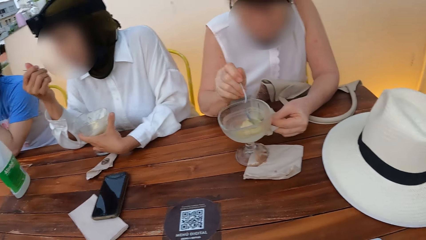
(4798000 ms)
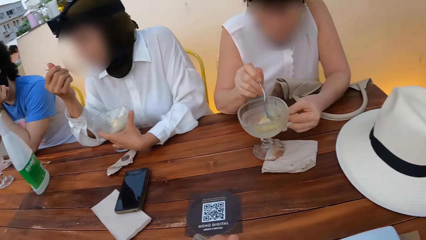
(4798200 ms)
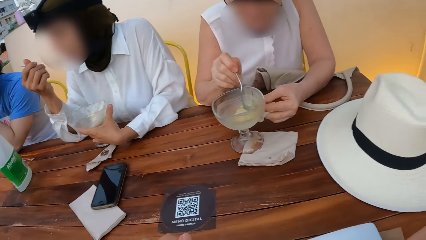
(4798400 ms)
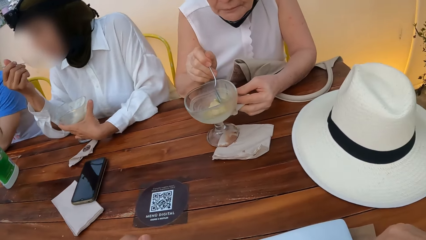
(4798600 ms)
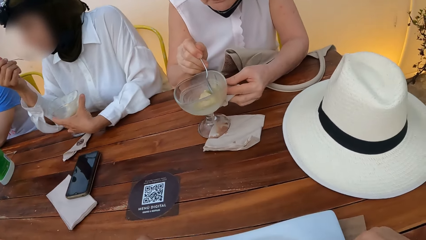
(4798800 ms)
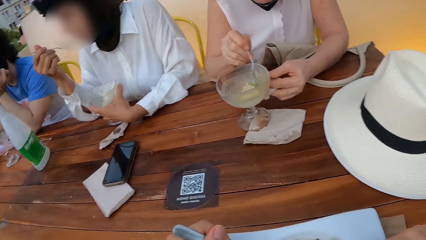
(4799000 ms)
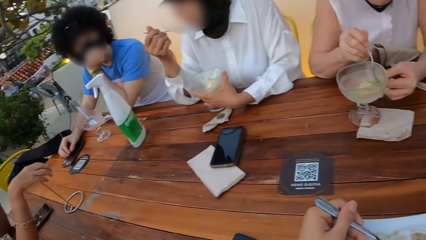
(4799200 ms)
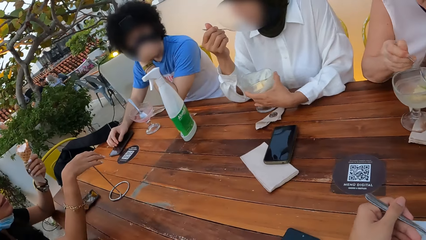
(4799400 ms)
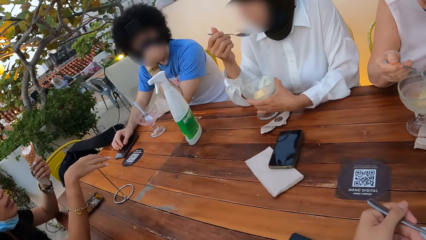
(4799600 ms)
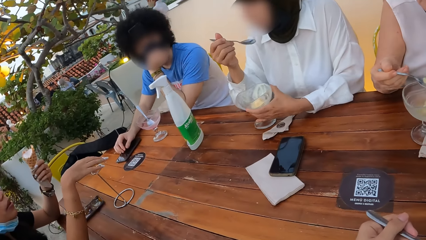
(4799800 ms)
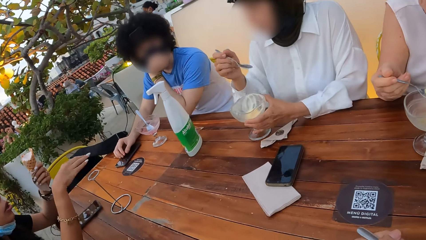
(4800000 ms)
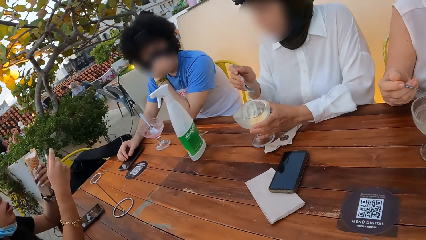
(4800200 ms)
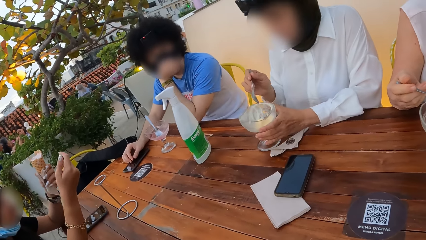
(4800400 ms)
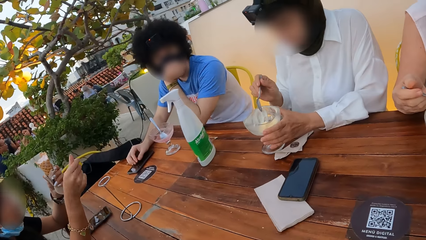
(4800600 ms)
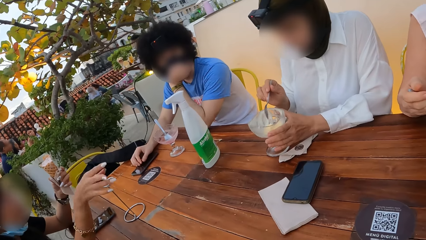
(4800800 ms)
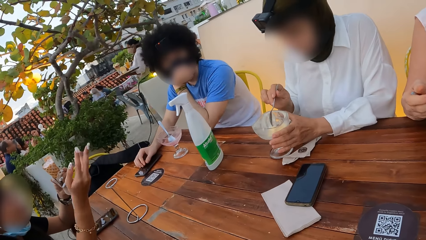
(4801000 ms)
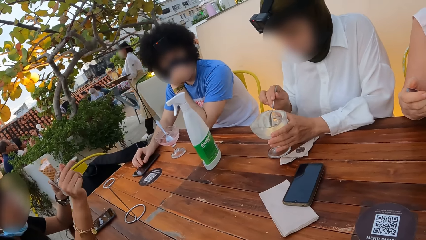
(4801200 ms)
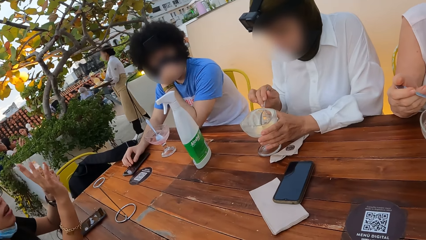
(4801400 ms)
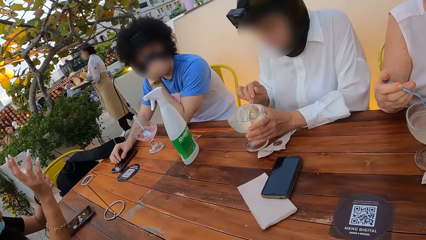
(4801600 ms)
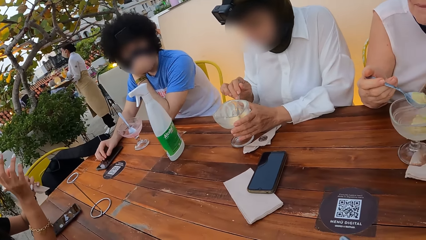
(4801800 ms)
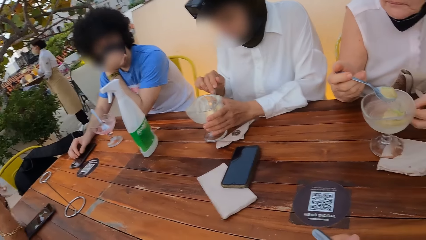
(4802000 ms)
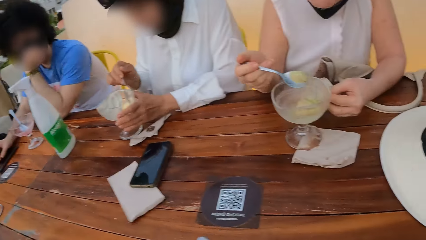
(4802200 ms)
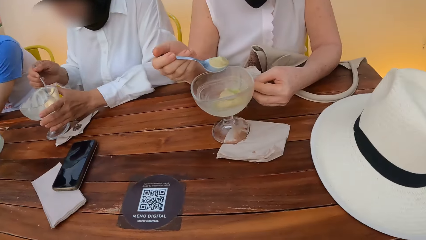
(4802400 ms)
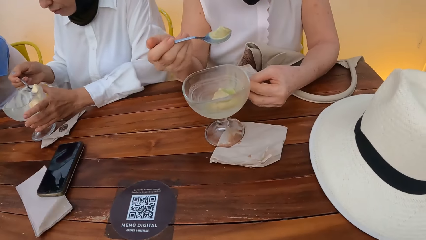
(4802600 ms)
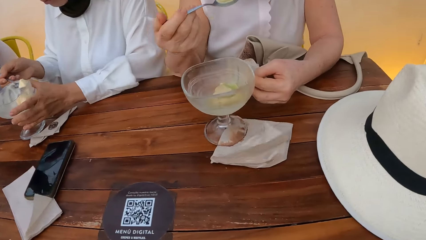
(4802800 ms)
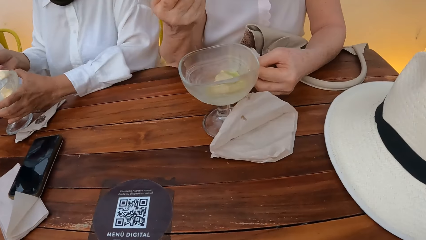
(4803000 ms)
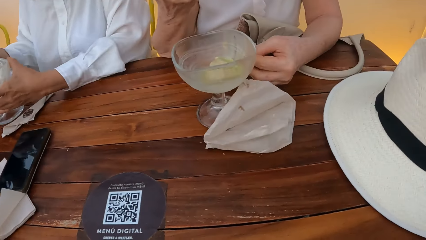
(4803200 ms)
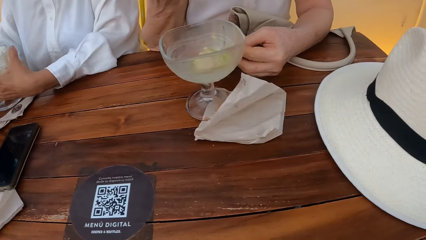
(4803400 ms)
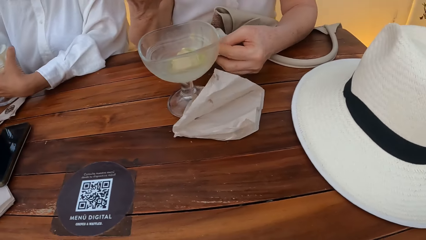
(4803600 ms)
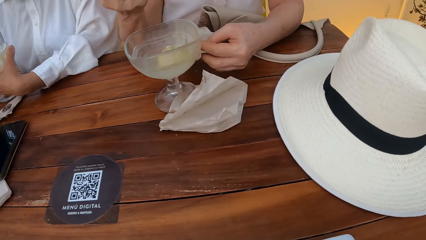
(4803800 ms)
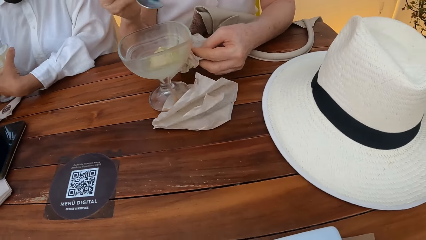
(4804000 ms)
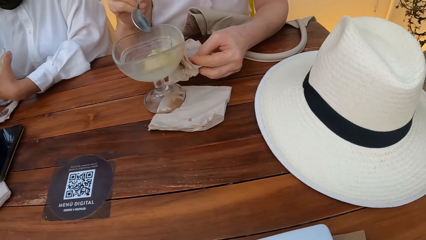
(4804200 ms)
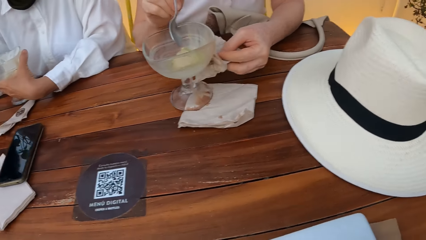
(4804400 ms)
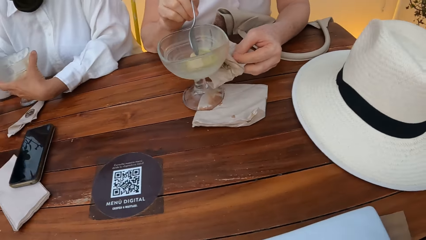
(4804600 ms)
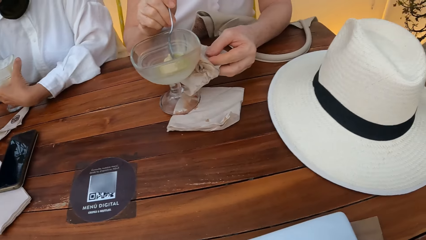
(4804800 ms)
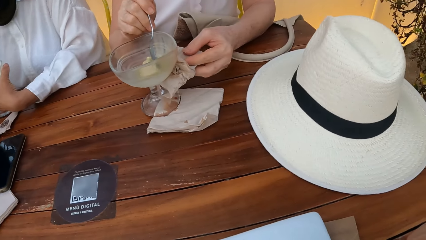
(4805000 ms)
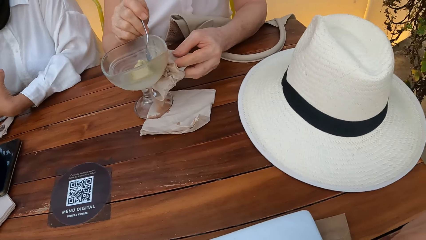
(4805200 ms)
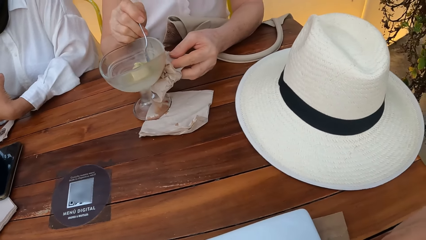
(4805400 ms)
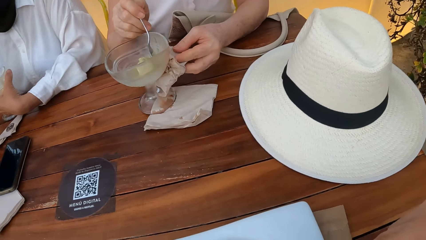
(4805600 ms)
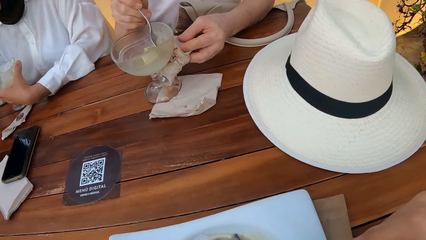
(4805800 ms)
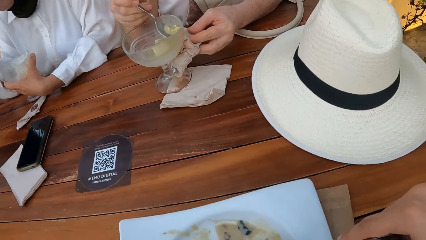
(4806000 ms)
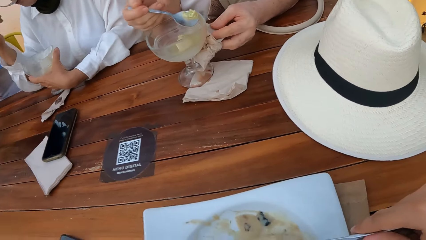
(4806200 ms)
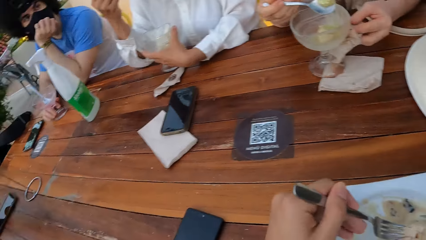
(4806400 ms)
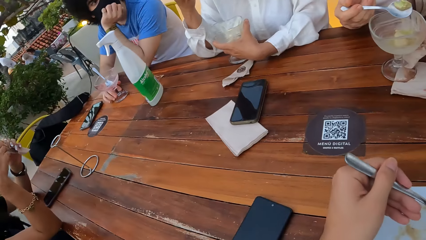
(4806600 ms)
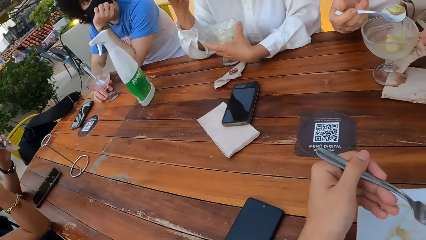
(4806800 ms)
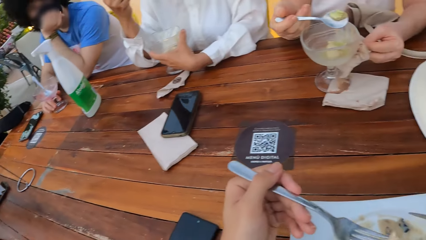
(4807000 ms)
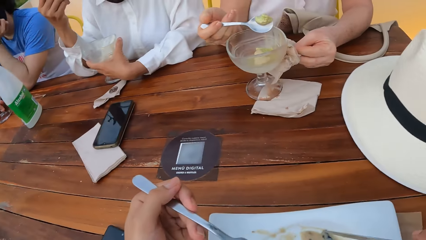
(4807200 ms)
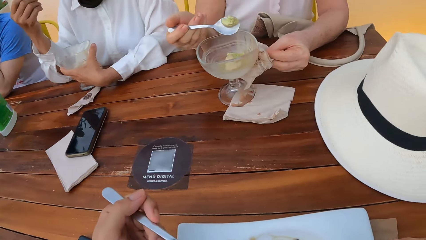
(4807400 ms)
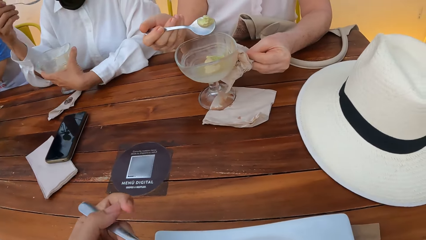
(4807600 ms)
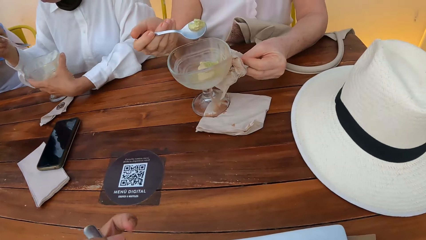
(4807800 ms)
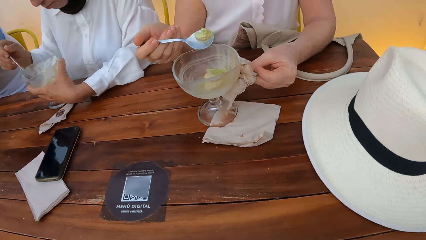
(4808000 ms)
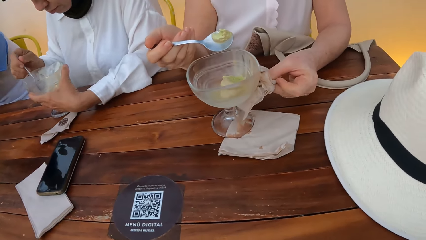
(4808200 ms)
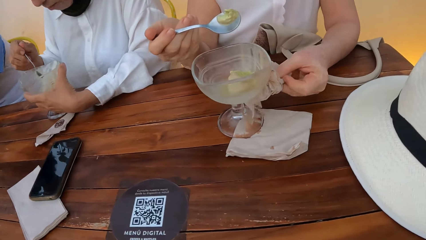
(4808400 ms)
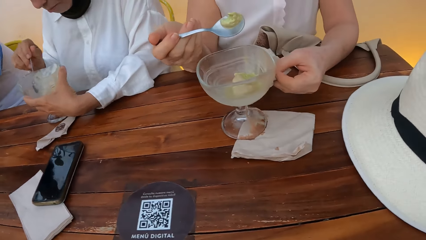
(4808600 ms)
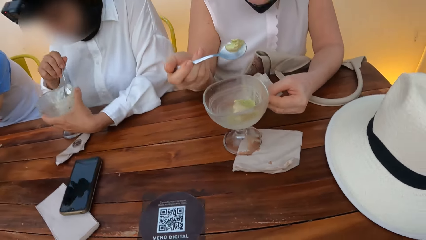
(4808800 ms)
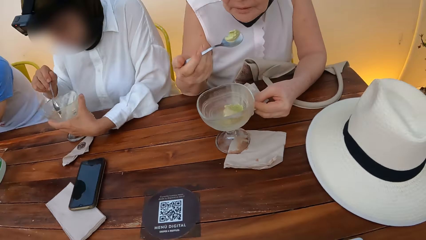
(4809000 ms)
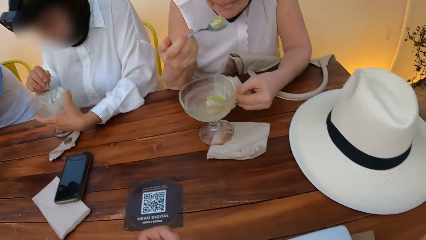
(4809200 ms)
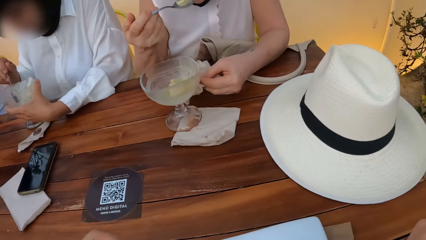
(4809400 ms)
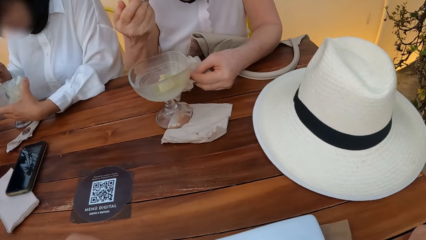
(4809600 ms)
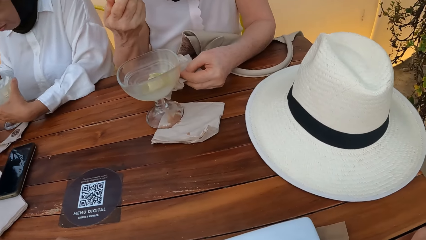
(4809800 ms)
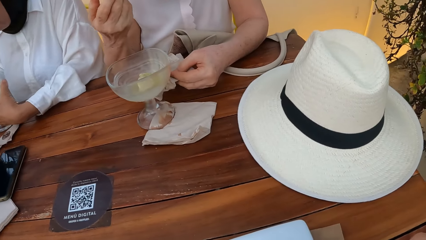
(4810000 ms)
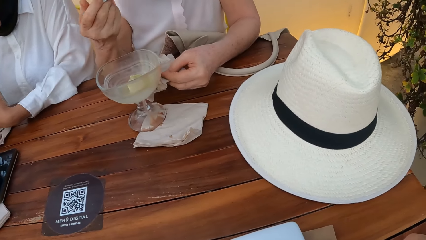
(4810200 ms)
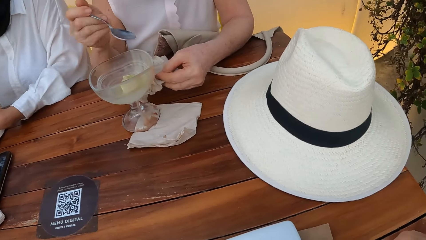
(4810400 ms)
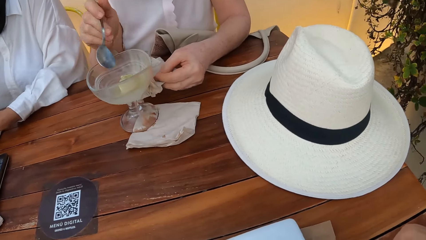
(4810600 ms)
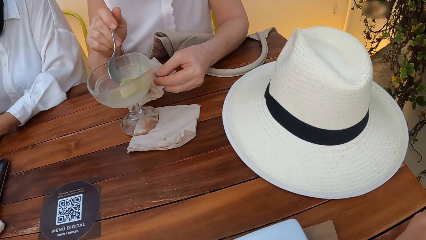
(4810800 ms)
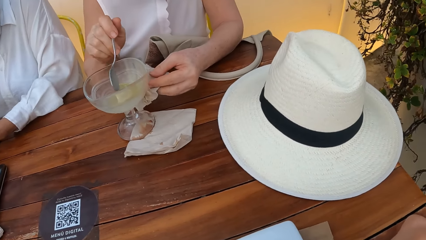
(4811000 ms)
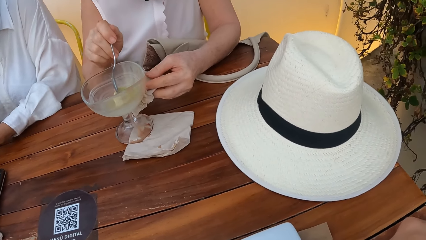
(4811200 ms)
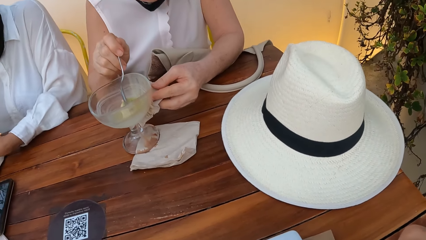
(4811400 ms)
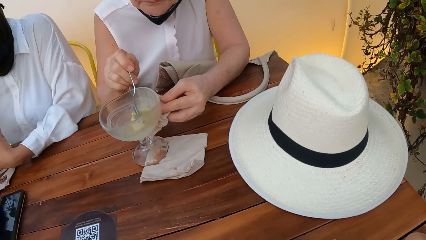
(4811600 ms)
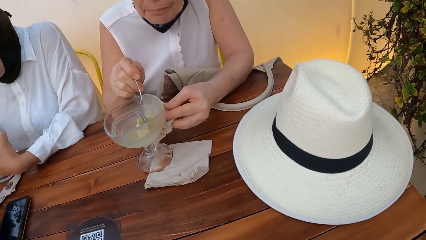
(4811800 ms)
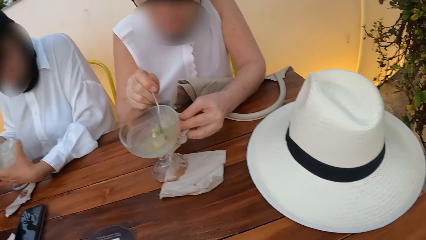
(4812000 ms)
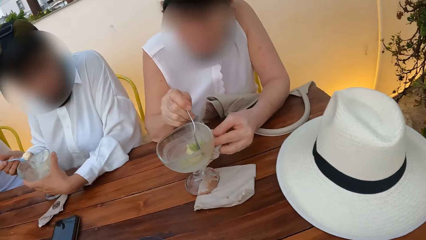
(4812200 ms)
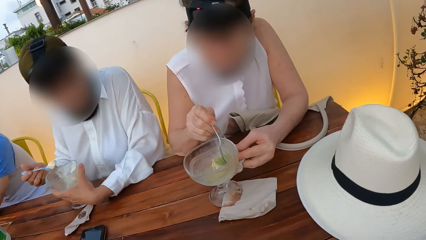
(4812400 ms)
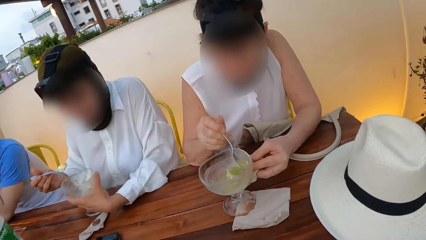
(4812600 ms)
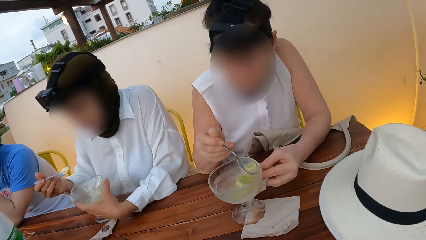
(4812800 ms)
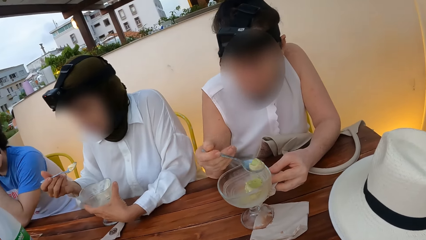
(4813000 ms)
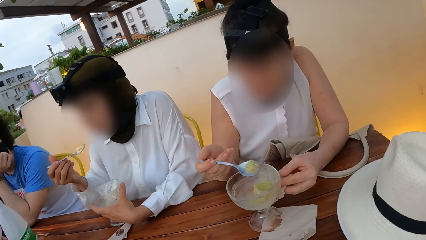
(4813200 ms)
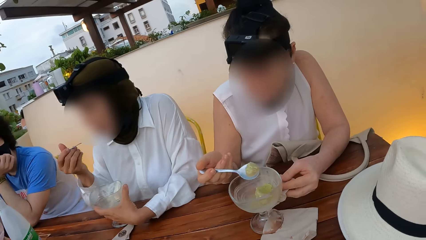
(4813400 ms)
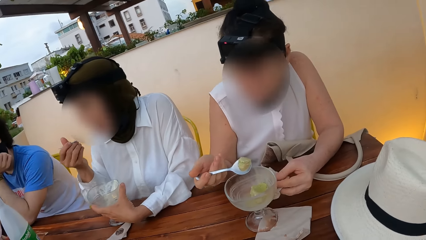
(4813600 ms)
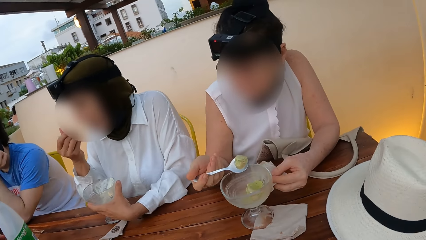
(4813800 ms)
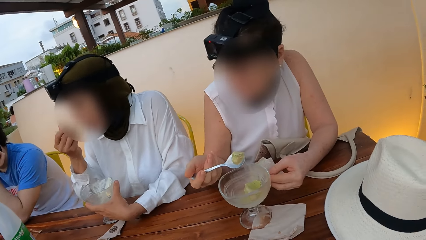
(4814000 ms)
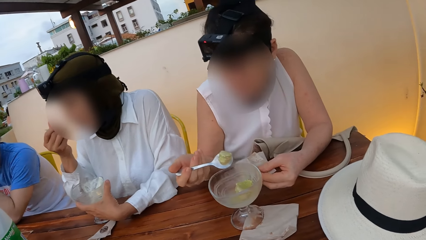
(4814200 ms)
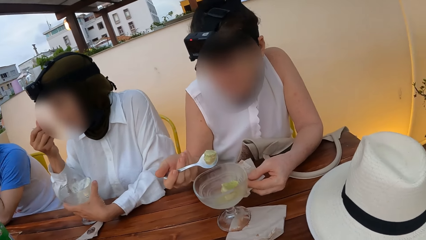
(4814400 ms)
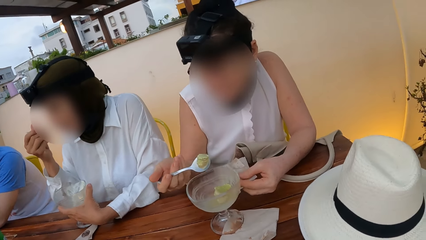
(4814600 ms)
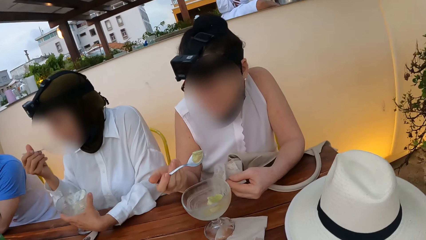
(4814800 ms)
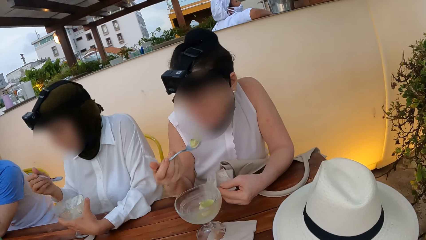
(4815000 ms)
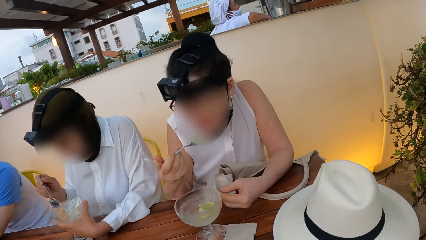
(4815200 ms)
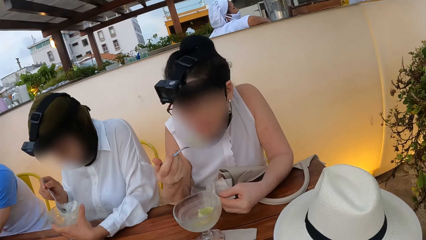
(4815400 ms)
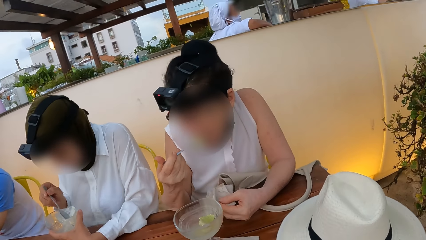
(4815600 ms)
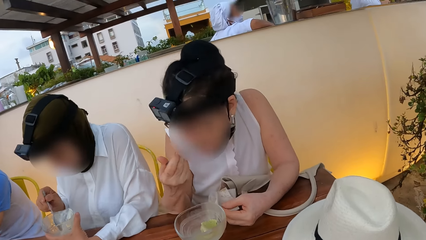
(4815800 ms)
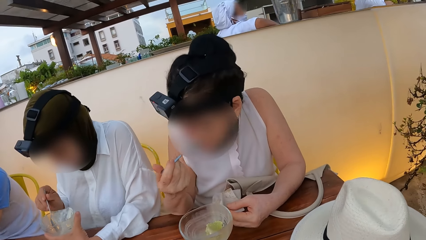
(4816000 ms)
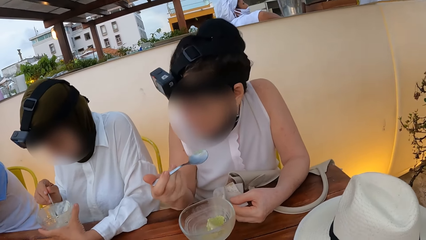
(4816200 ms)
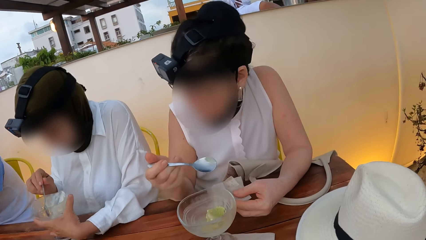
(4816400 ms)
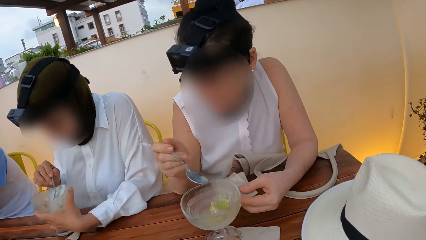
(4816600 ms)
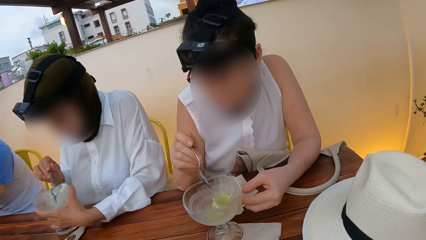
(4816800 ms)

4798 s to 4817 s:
A person eats ice cream. The camera wearer eats ice cream.
